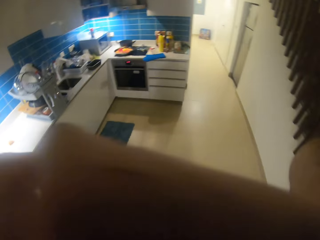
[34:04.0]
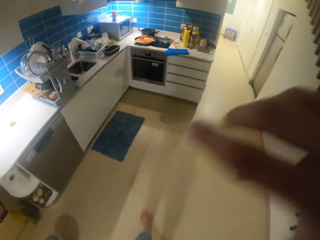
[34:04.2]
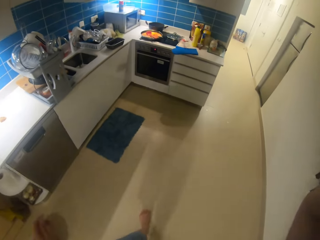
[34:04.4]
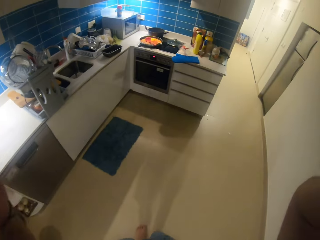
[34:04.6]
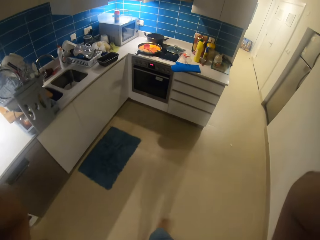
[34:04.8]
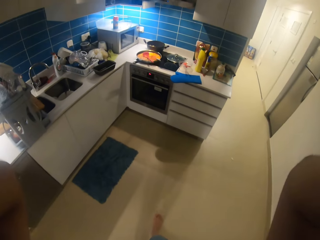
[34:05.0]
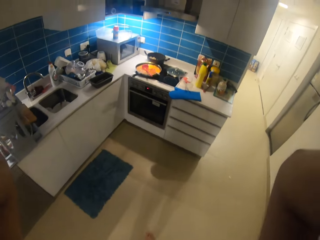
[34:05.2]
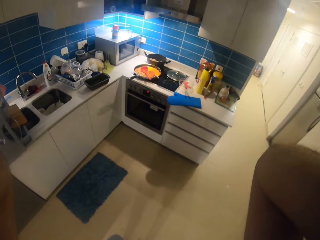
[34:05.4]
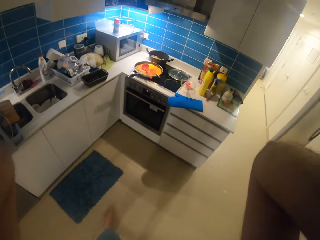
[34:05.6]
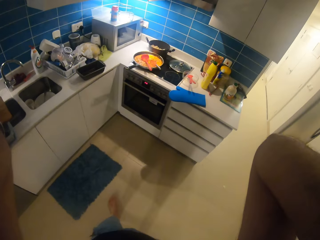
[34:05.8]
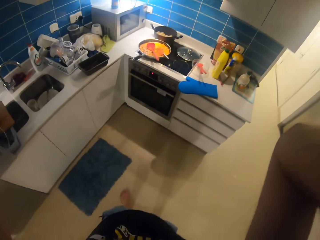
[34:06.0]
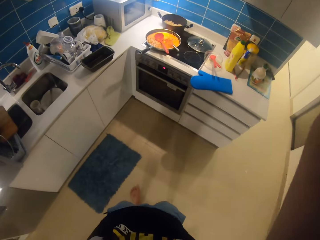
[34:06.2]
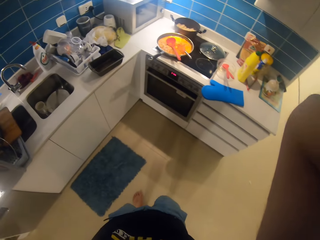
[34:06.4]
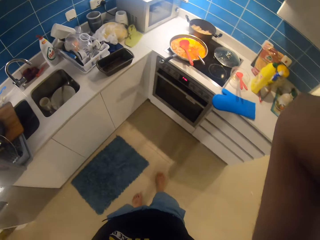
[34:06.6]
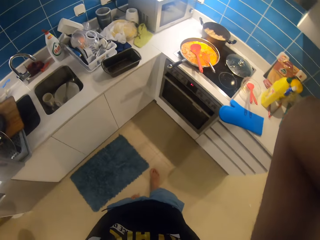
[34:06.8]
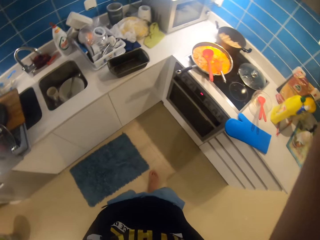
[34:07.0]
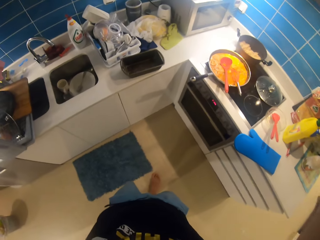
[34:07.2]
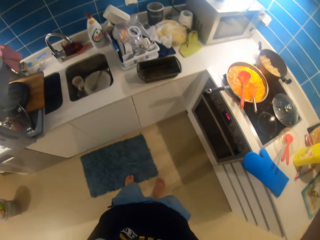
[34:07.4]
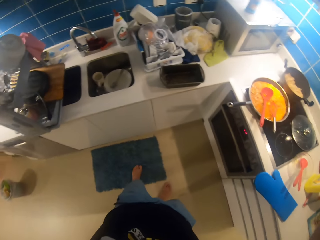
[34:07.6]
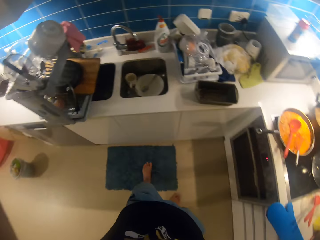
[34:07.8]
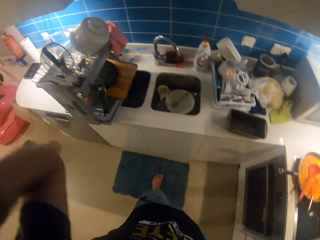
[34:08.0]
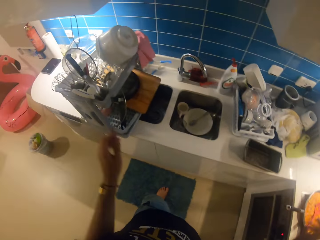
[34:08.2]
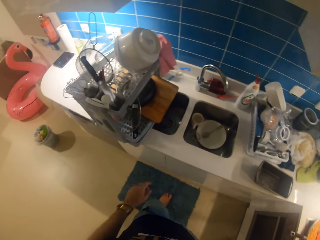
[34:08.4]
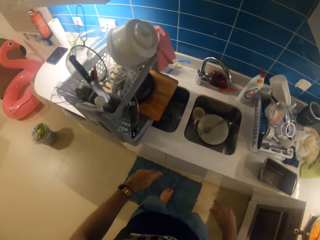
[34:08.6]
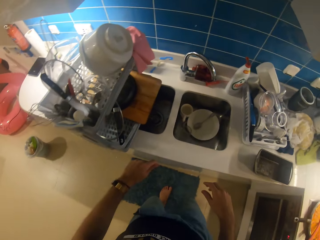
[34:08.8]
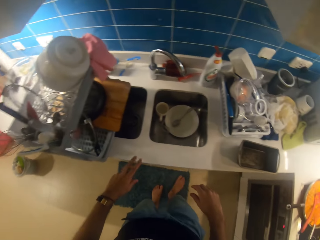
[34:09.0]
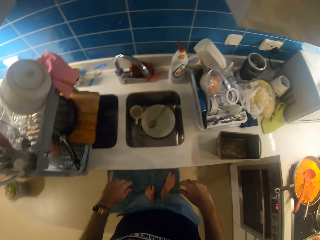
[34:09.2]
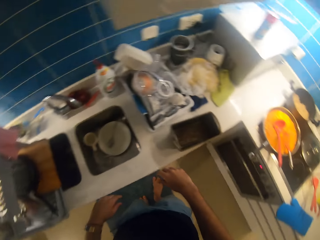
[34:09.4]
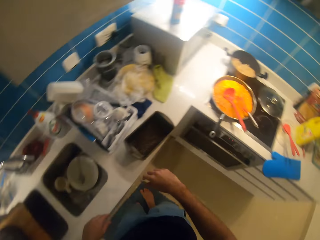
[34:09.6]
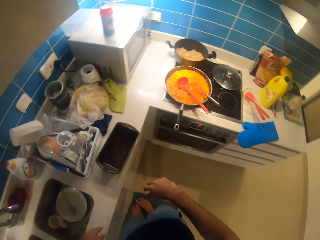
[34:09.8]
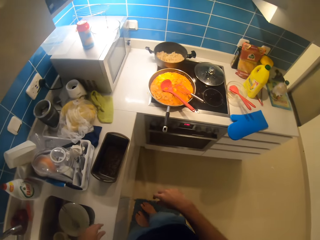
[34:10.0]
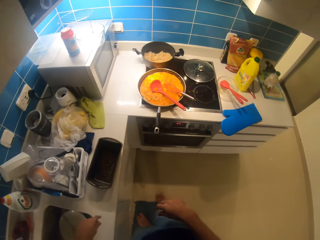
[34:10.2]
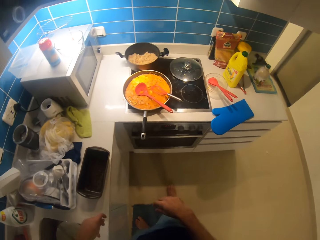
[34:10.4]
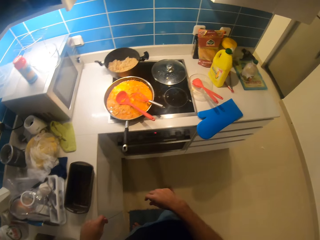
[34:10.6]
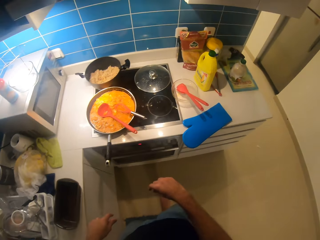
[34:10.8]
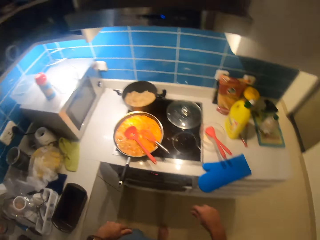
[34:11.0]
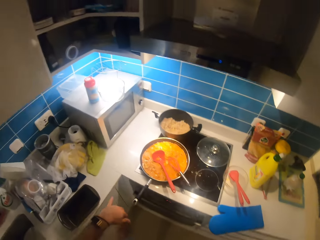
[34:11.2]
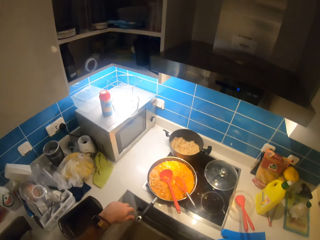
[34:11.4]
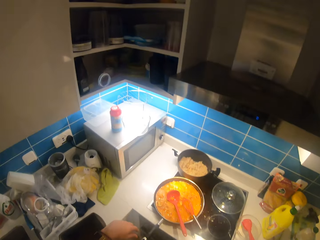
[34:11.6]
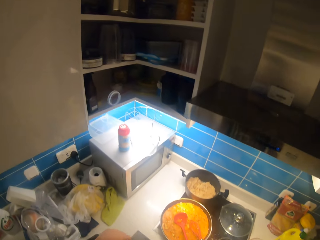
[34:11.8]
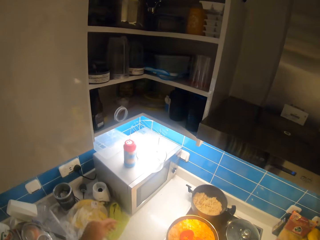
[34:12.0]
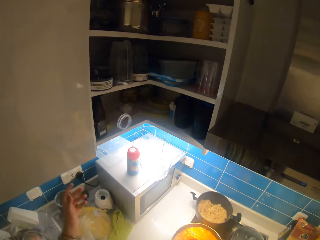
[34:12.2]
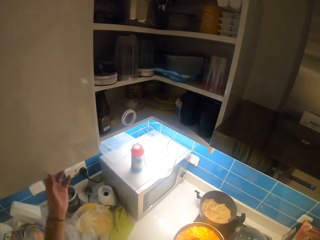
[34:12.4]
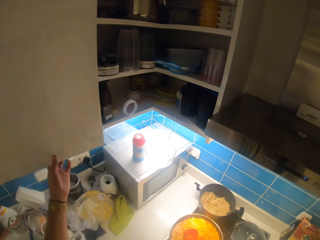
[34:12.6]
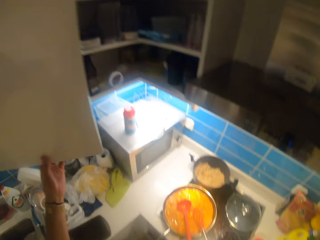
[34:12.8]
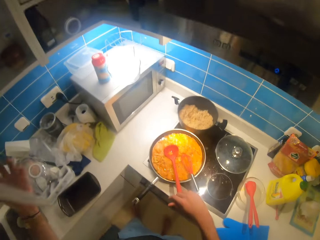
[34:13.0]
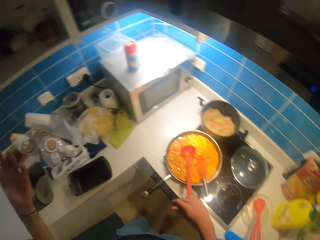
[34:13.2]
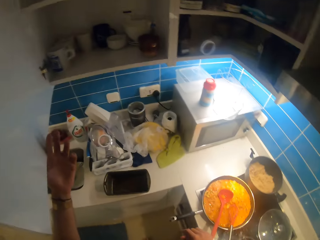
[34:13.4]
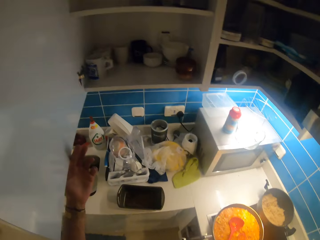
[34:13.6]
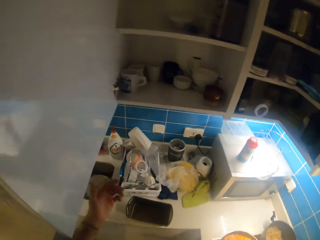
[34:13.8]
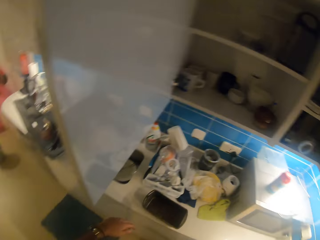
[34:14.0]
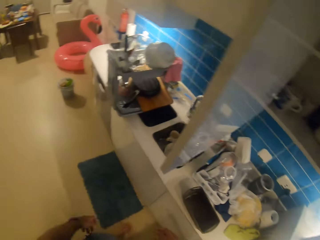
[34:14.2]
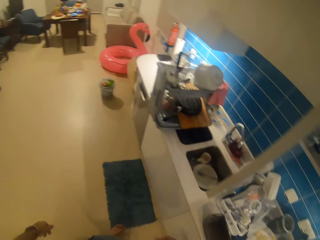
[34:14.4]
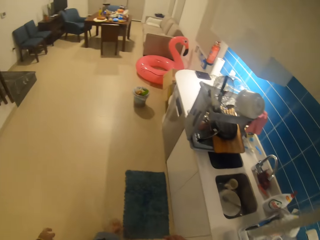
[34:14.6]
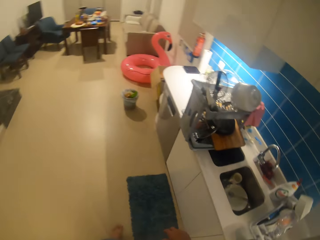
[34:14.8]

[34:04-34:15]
The camera wearer puts the camera into focus. They open the cabinet.

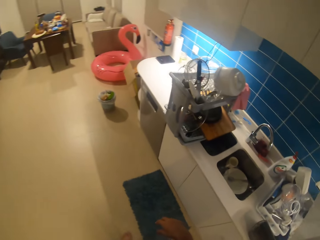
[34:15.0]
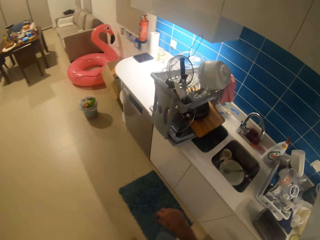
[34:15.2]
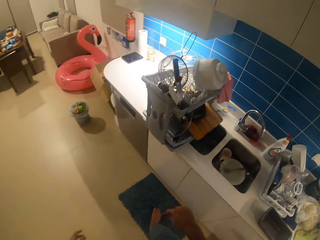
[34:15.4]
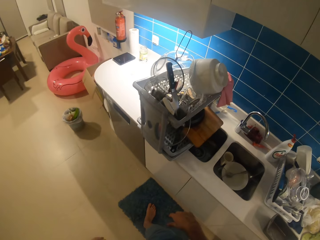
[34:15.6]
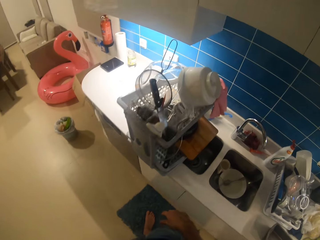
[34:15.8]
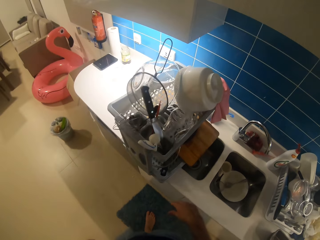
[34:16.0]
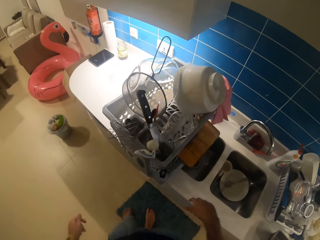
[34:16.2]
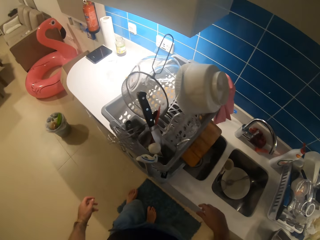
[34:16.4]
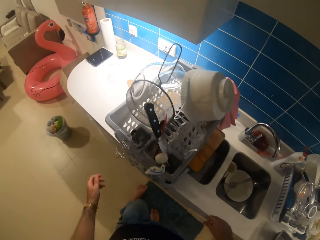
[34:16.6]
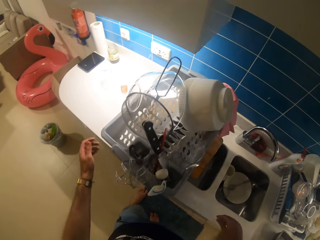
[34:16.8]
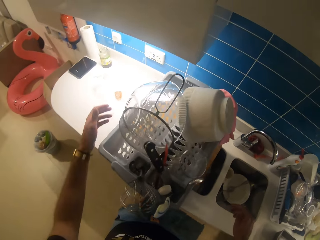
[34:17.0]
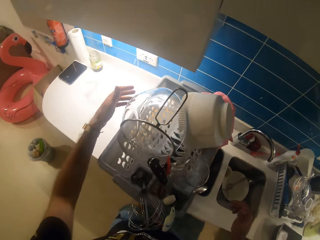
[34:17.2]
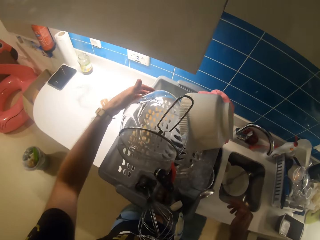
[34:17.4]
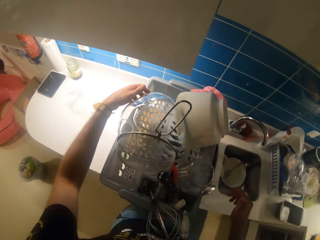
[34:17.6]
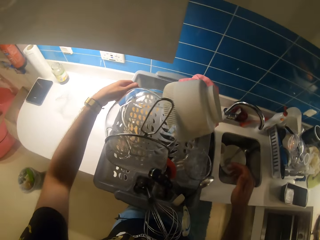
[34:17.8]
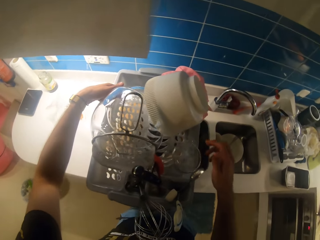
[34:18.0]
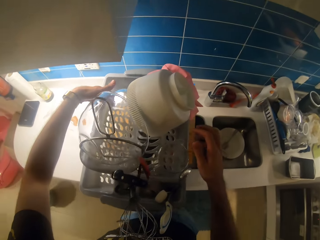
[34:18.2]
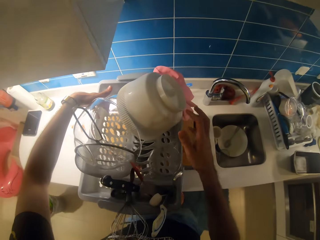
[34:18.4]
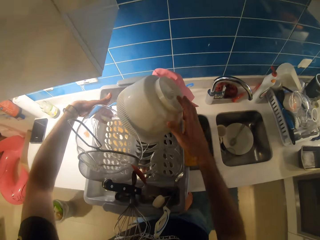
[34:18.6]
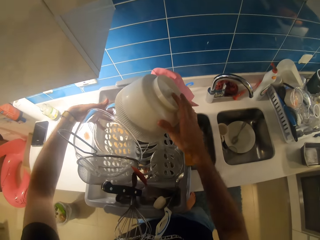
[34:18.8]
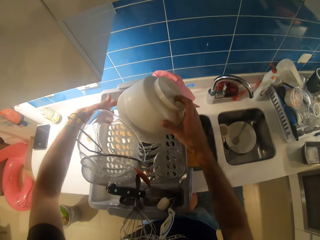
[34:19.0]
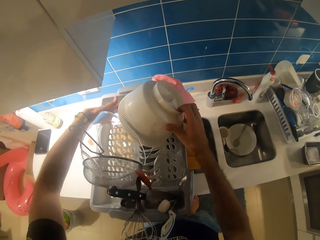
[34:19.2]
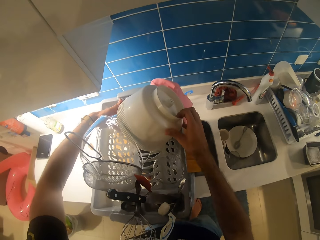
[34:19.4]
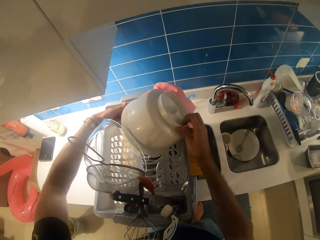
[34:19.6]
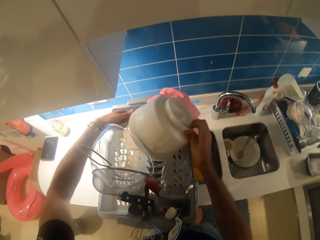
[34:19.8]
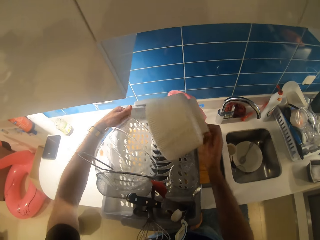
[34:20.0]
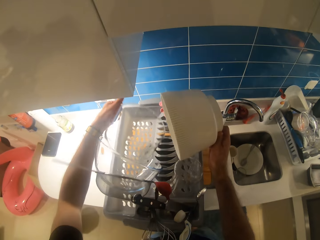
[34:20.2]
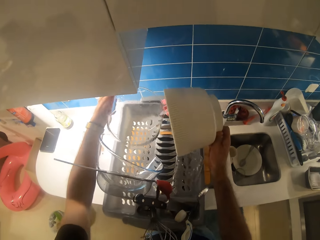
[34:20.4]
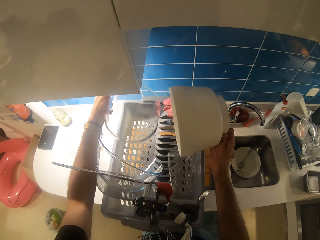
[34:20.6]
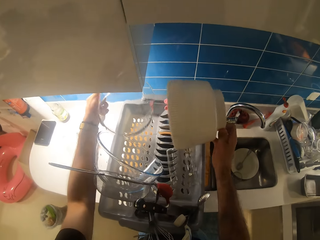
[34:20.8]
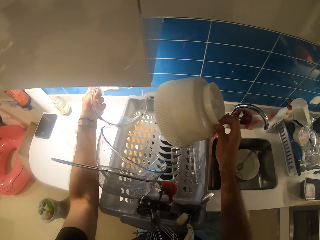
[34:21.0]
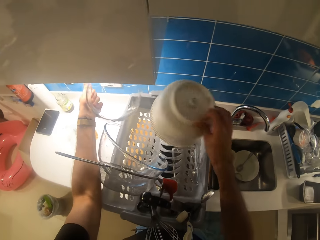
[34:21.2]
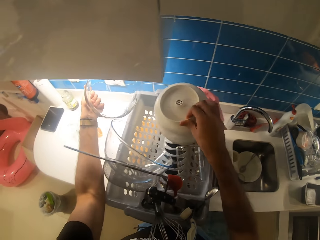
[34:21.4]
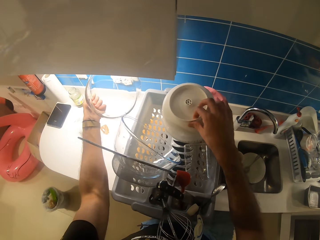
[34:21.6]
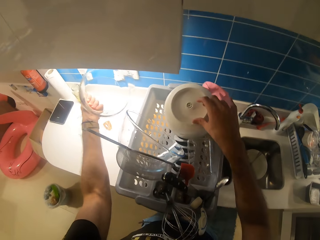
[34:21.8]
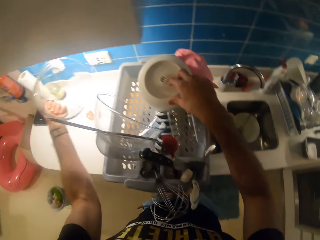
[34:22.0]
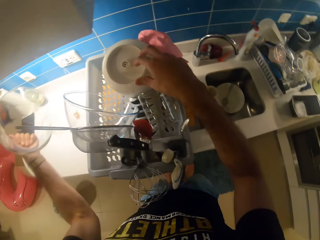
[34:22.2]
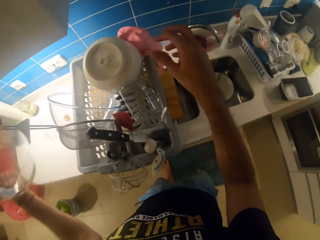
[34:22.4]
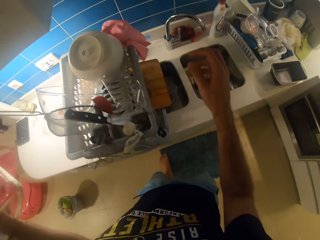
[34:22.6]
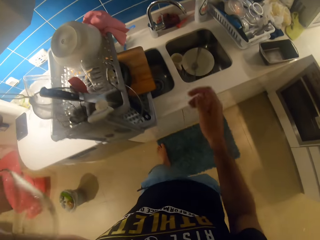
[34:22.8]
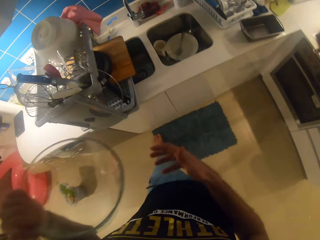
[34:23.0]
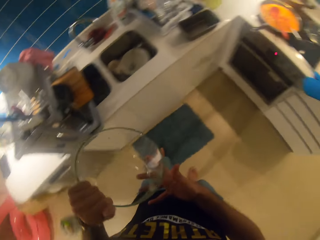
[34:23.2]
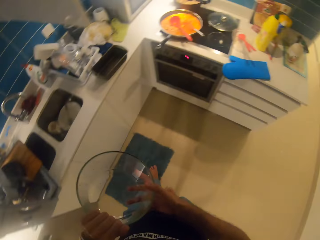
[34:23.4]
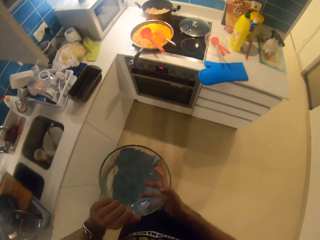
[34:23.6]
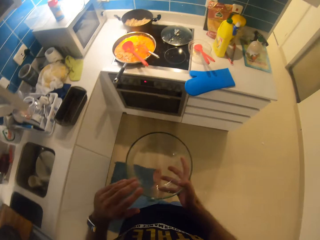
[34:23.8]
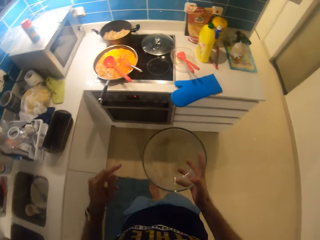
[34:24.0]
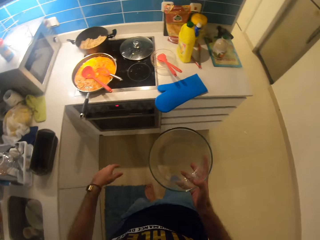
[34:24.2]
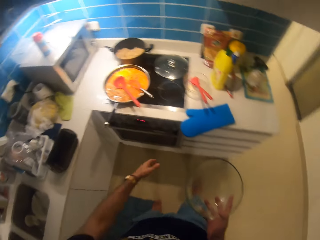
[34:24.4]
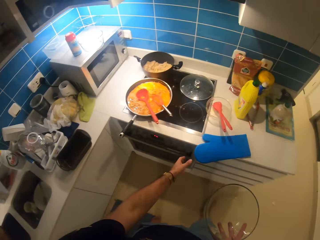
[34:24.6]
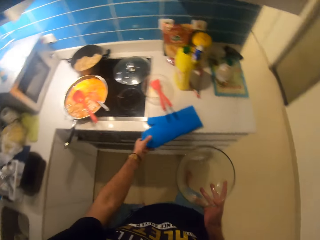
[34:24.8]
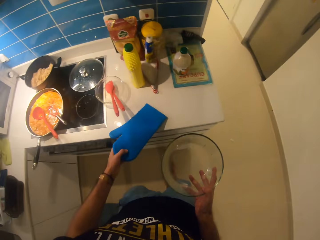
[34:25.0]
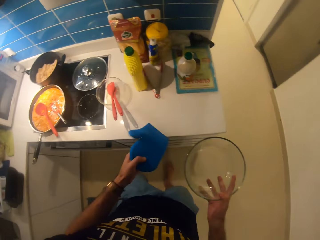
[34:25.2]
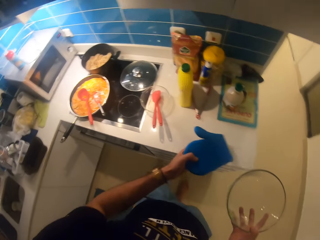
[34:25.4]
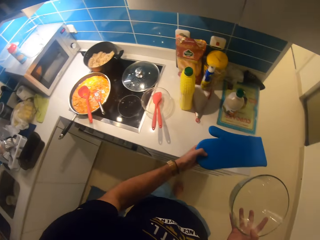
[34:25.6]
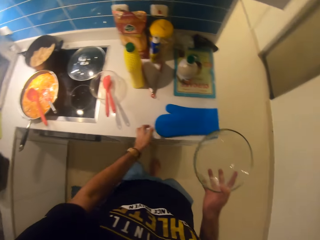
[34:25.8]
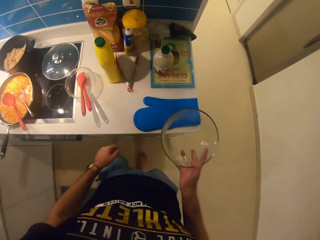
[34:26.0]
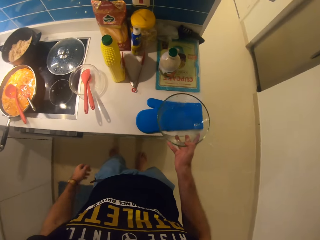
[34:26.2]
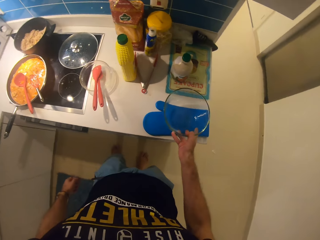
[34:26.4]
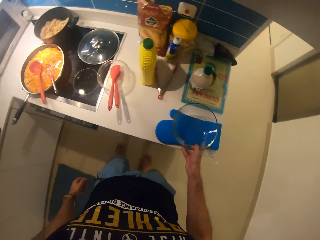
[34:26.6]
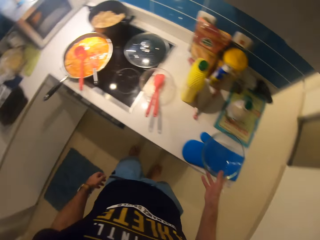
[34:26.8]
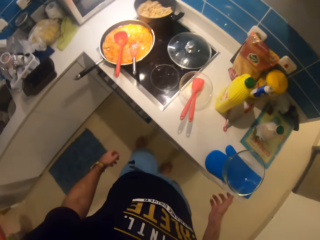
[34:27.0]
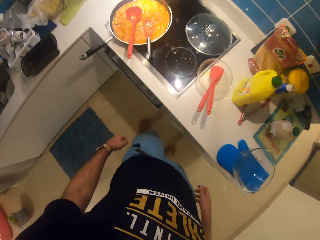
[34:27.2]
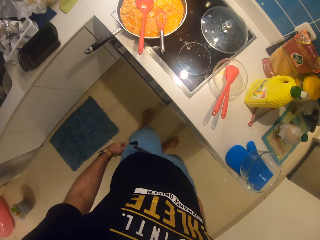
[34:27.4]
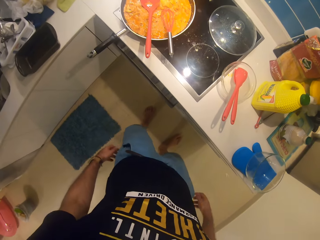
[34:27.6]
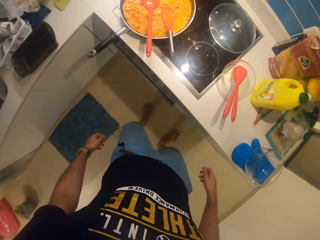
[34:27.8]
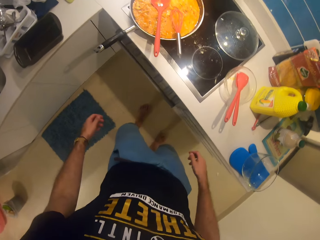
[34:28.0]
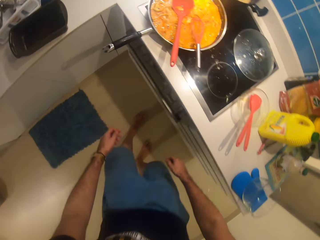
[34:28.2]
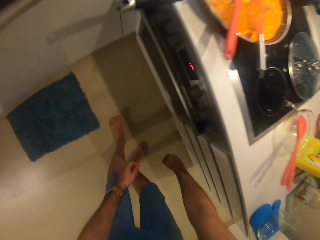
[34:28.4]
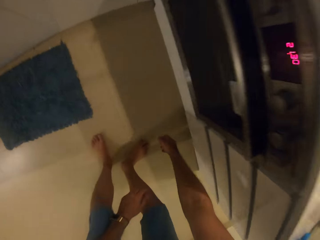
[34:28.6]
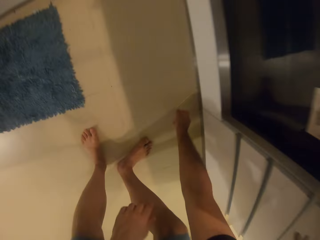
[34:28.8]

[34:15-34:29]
The camera wearer walks around the room. They pick up the glass bowl from the utensil rack. They walk around the room. They push the glove aside. They put the bowl on the glove.
